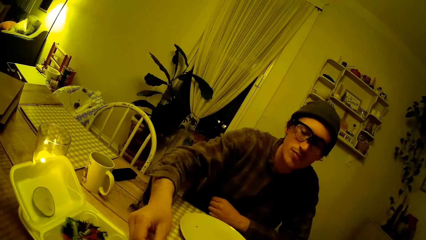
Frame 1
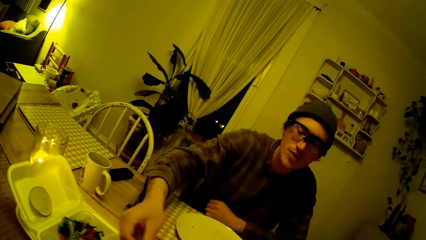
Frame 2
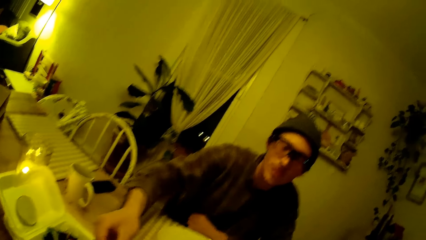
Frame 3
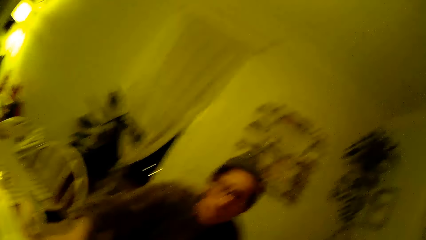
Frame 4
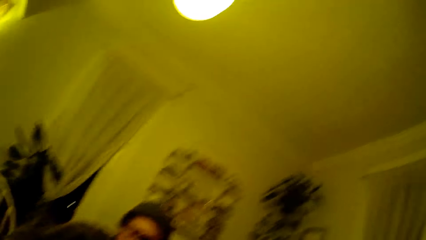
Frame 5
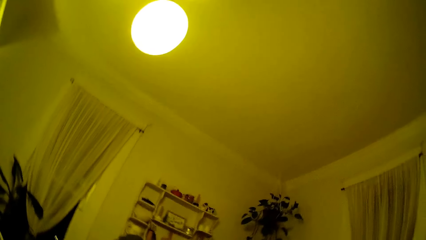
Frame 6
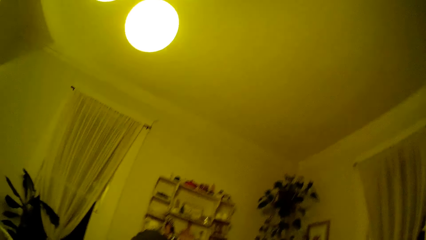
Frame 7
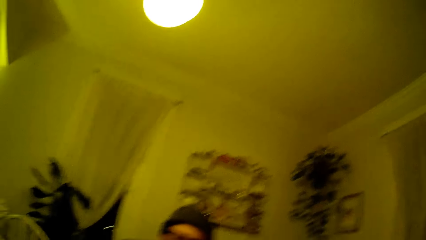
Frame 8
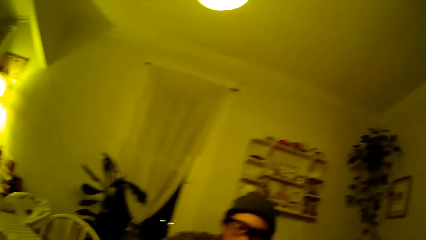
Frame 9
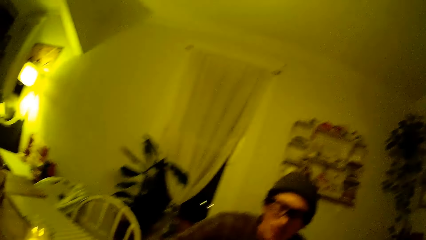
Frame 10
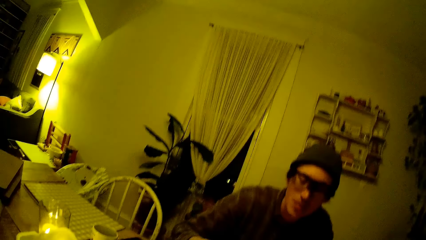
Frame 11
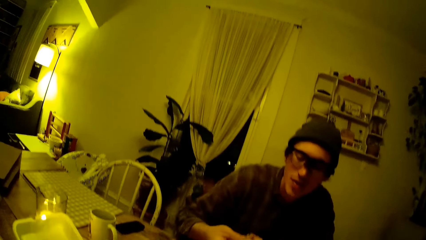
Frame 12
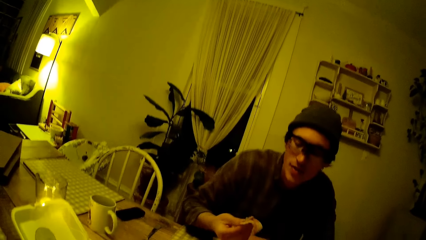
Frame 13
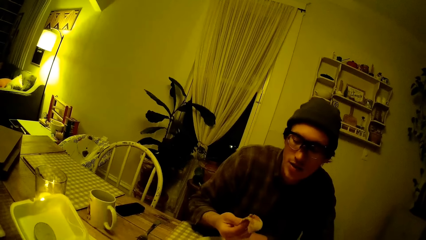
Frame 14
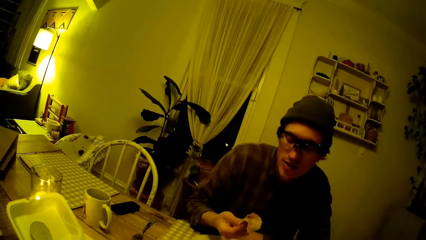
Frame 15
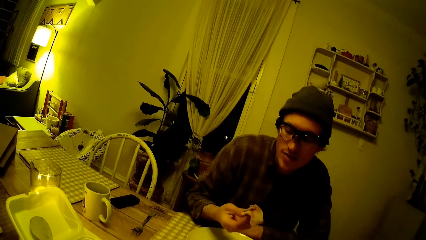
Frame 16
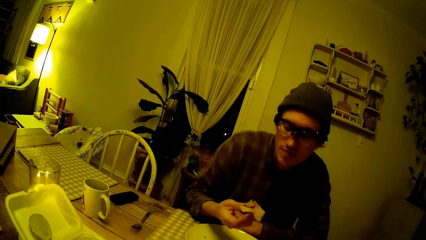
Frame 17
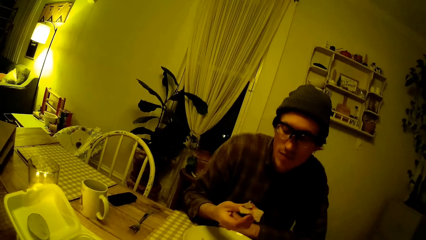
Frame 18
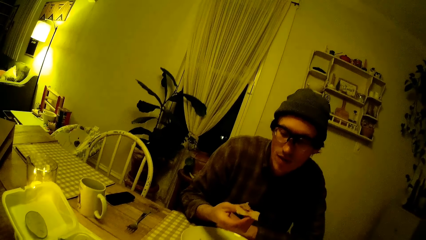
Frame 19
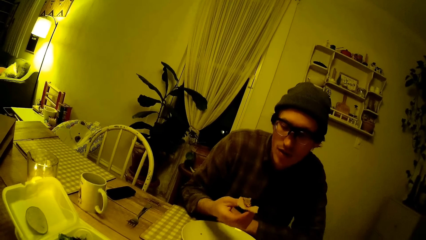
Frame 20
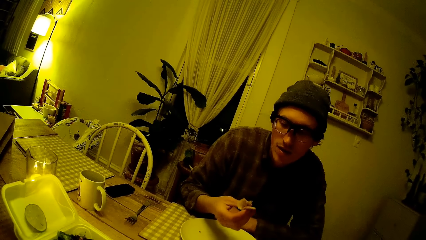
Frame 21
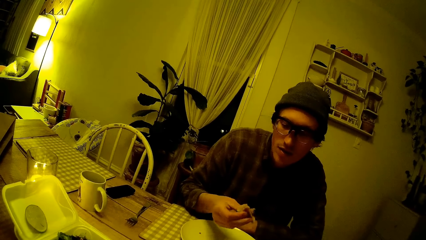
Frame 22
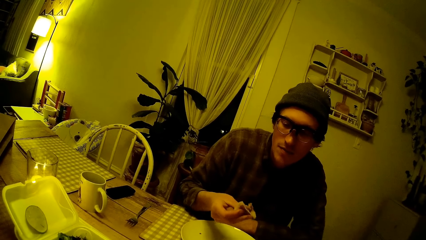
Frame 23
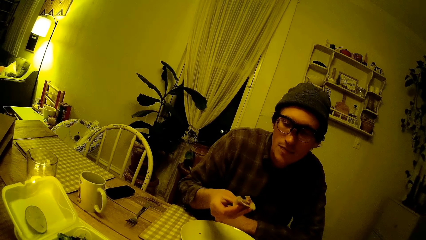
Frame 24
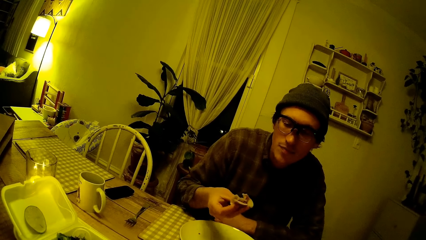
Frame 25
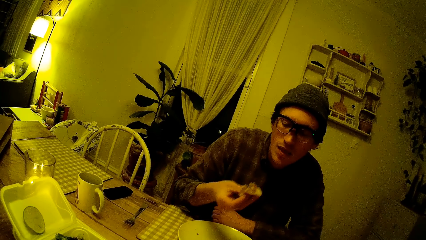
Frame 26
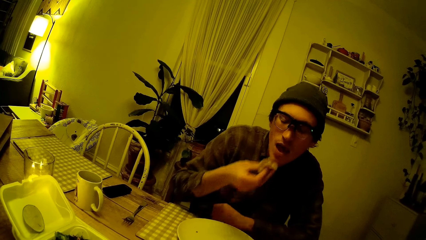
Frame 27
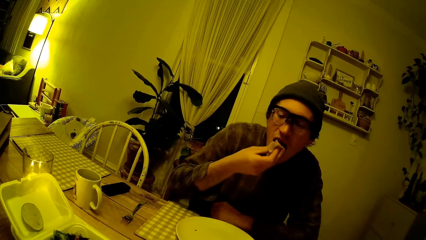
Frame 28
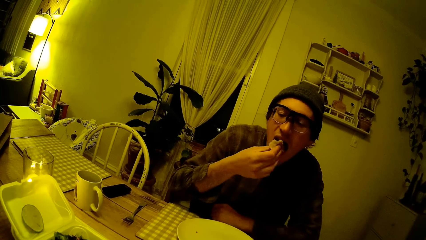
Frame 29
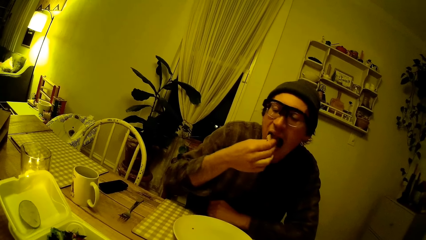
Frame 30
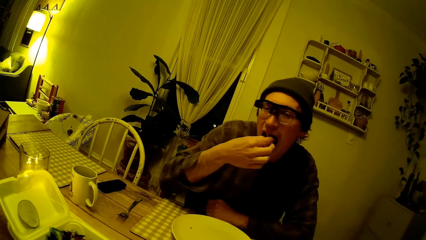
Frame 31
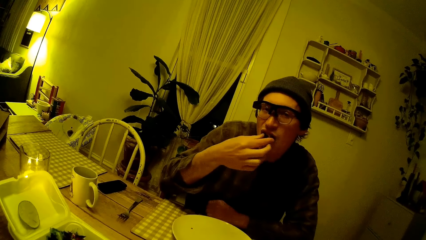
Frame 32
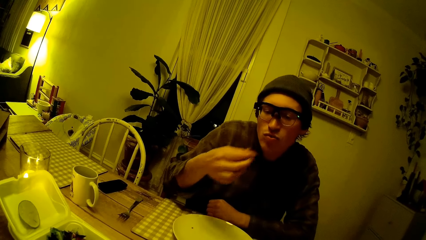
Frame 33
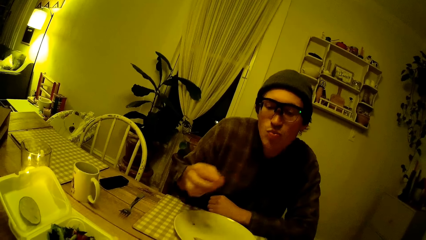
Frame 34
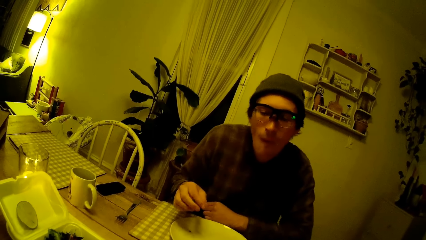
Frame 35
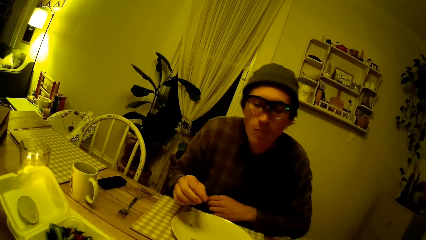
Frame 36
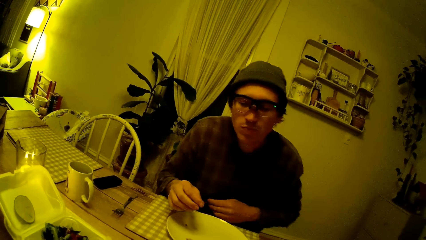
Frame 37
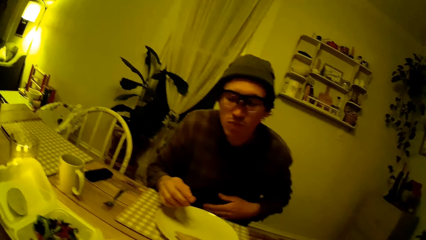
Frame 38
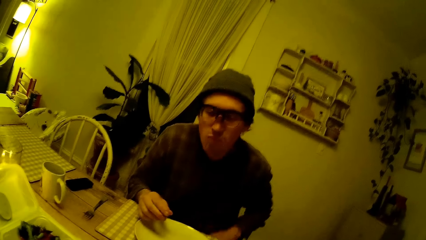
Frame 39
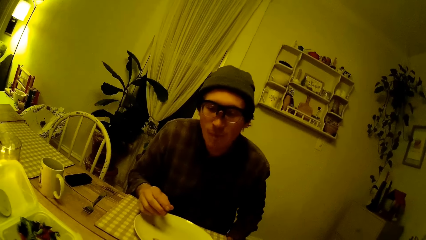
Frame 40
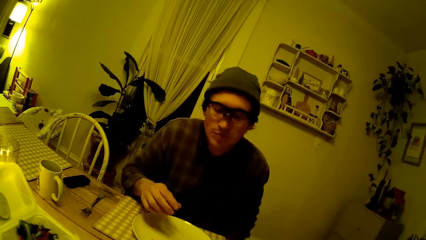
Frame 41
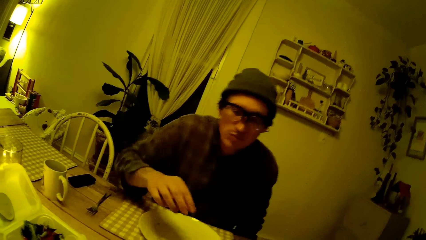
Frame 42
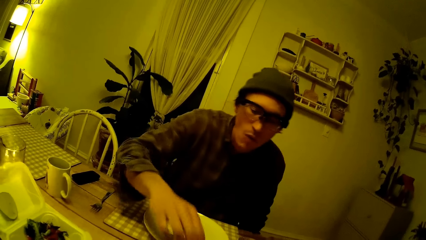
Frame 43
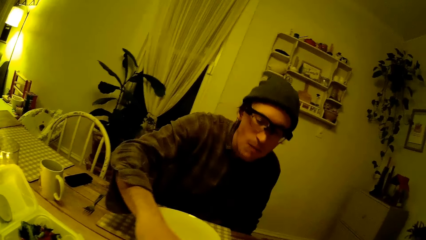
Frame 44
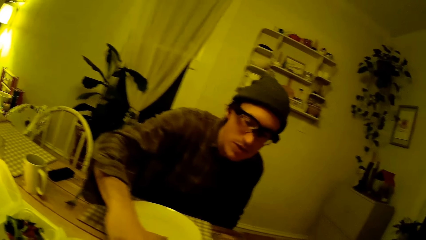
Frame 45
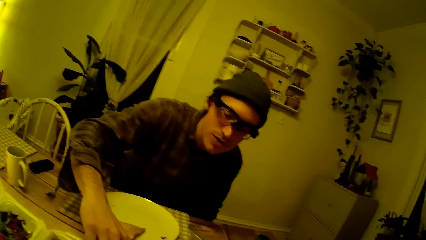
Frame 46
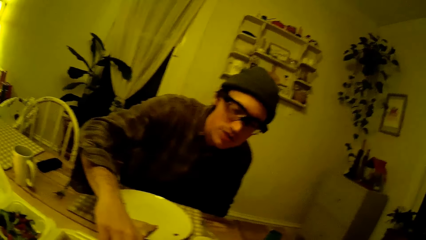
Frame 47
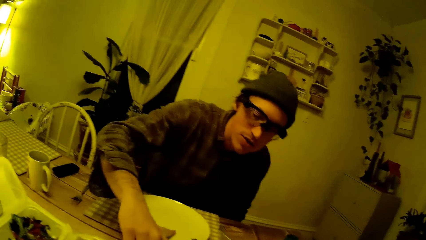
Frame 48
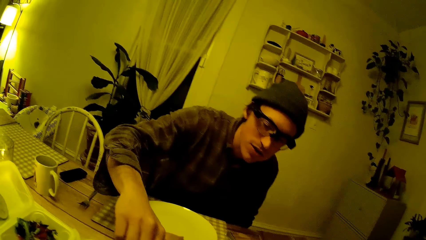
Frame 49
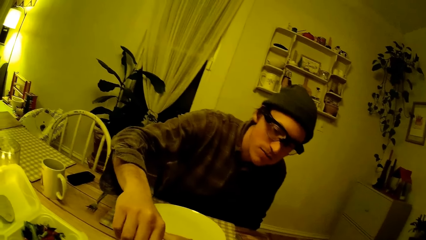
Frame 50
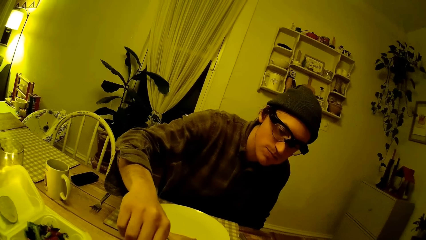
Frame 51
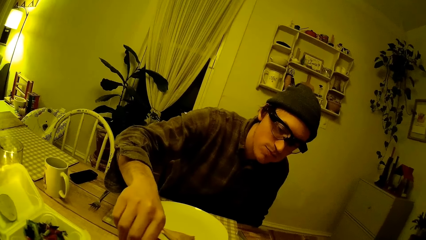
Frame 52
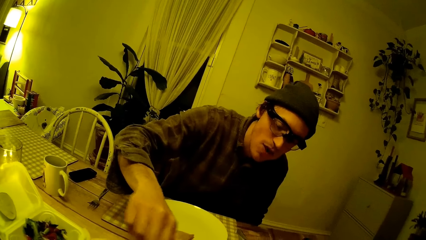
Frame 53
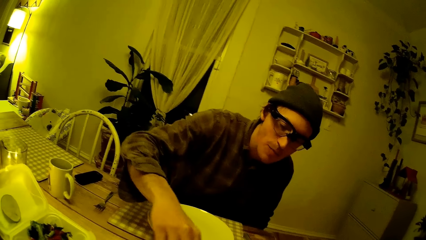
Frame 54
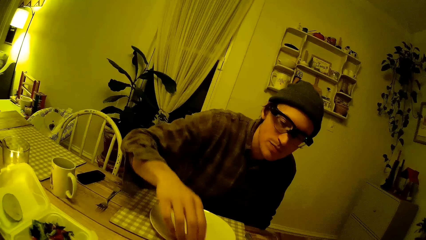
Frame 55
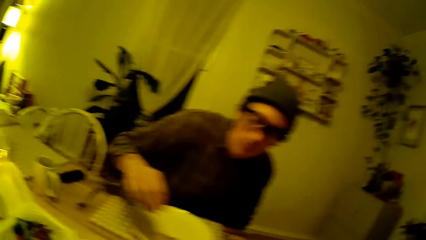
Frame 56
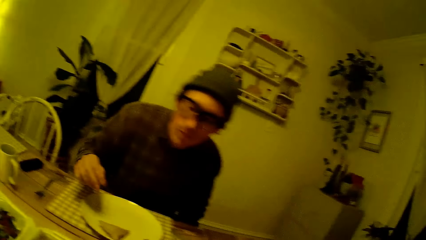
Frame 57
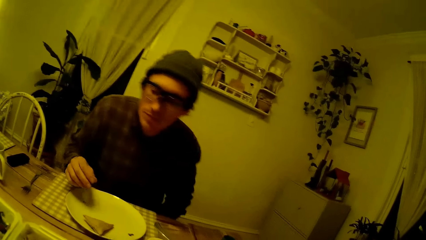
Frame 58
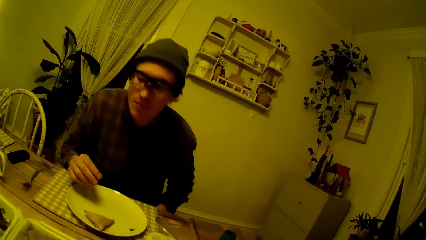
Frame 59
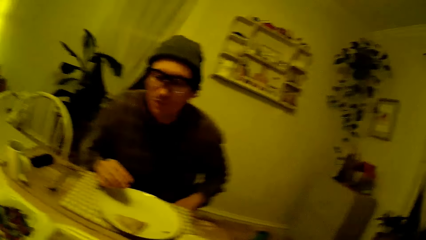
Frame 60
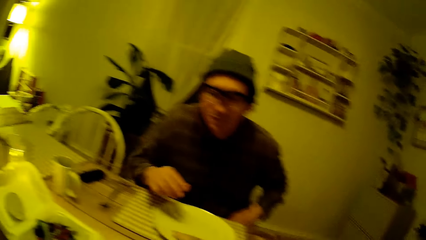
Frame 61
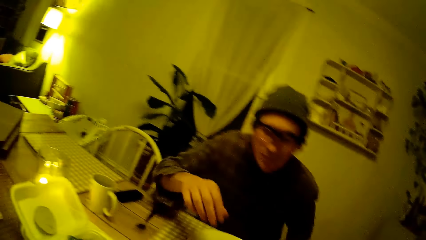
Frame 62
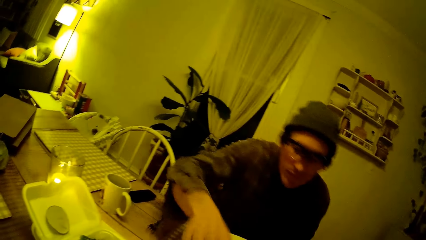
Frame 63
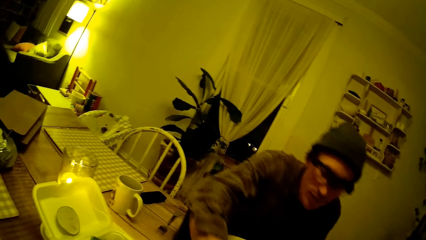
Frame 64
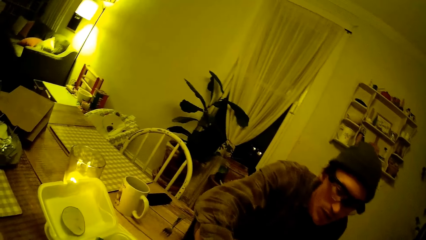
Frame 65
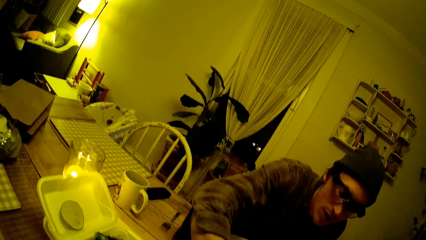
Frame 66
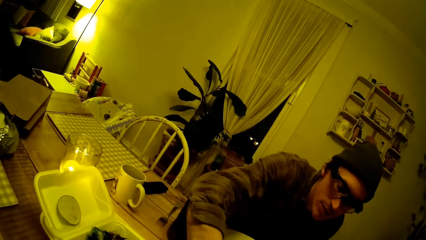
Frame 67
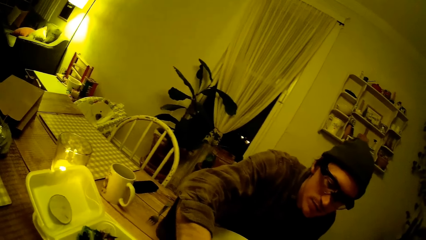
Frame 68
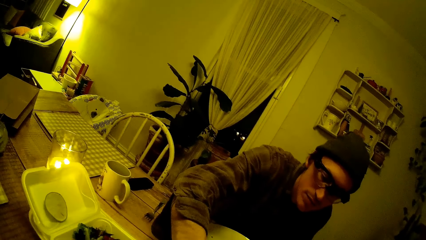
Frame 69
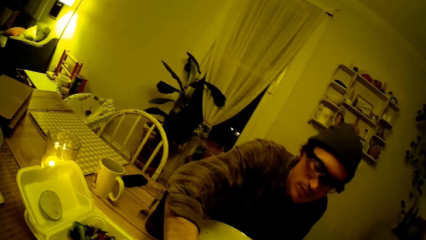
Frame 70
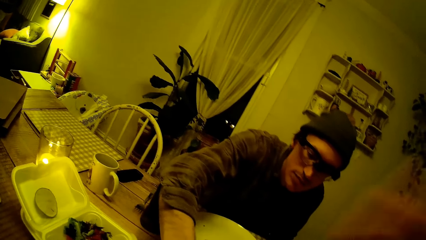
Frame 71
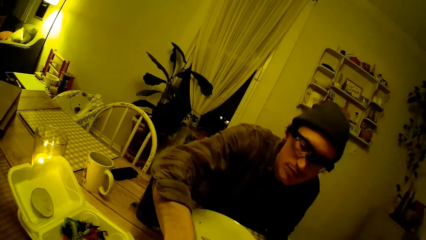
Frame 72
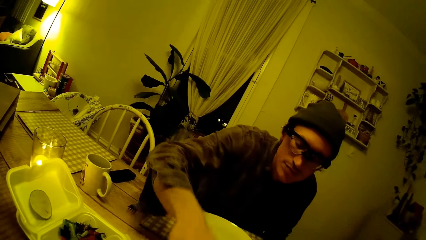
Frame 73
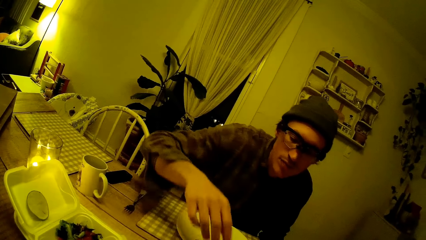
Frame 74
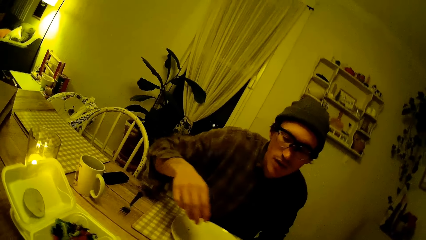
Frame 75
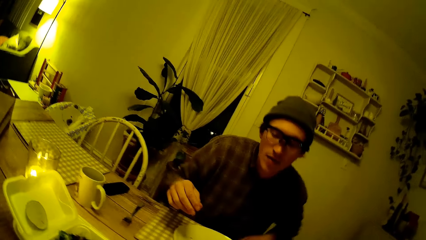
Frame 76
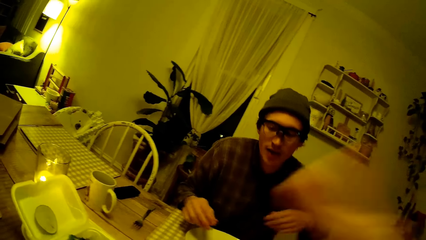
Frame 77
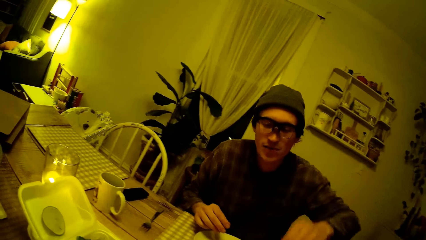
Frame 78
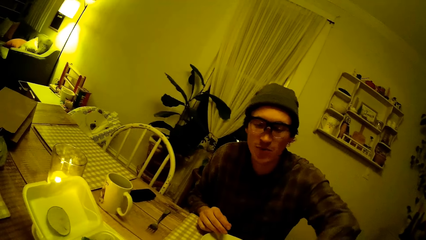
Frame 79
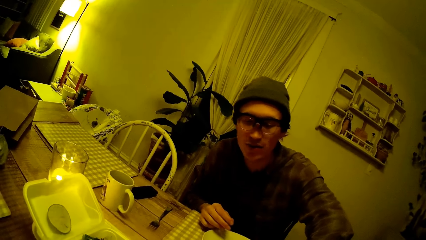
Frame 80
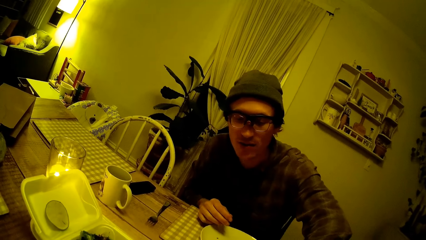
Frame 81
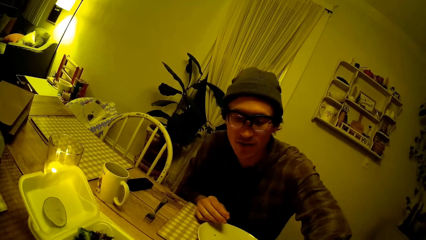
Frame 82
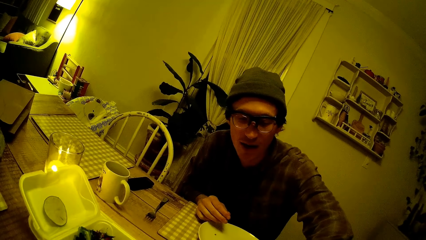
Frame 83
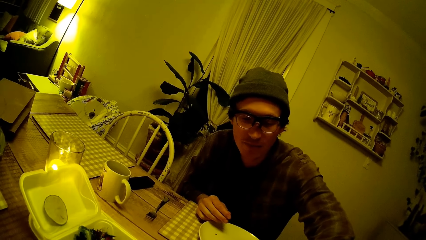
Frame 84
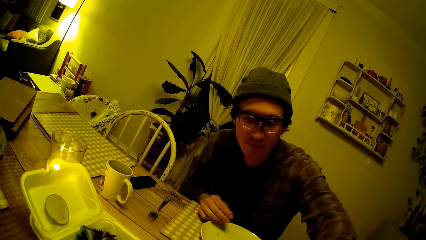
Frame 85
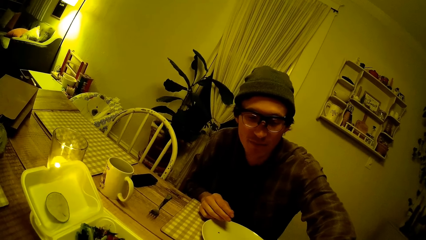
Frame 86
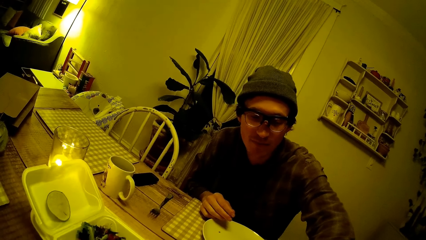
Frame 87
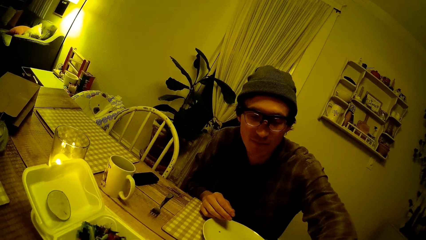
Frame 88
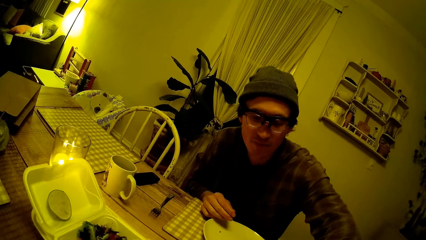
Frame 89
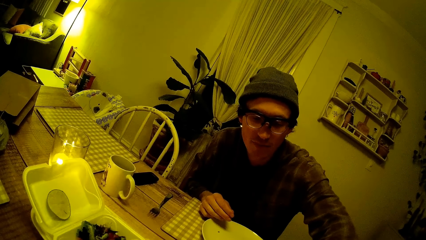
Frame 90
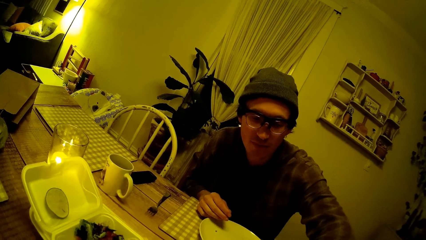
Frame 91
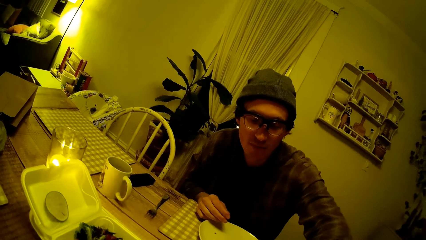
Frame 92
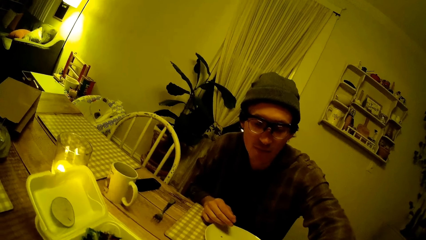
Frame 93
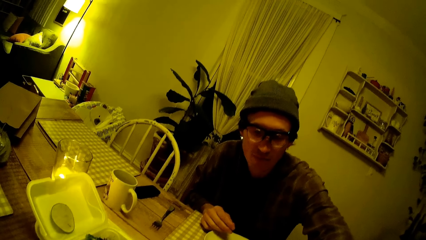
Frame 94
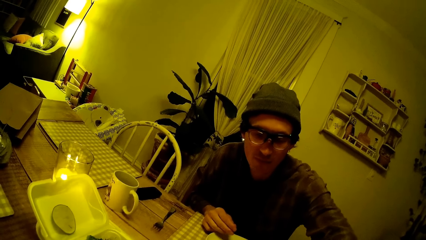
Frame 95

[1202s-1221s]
The camera wearer looks around the room. The man puts the pancake in his right hand into his mouth.
